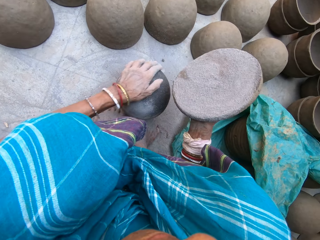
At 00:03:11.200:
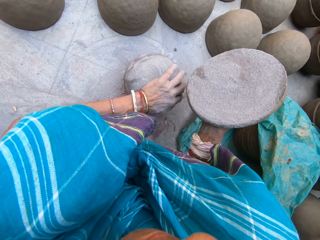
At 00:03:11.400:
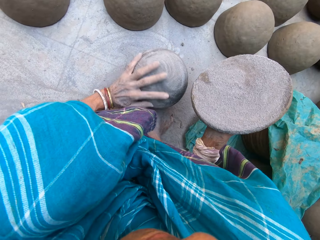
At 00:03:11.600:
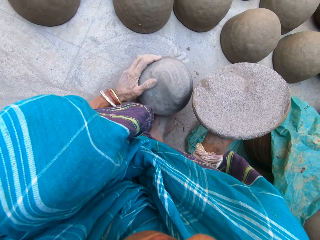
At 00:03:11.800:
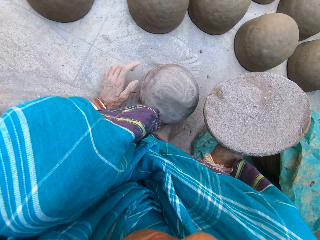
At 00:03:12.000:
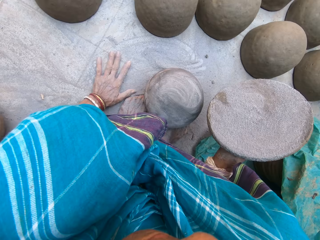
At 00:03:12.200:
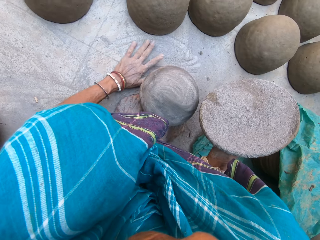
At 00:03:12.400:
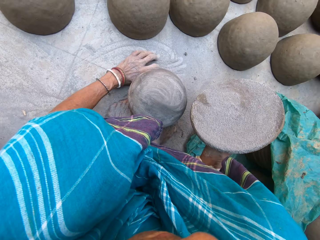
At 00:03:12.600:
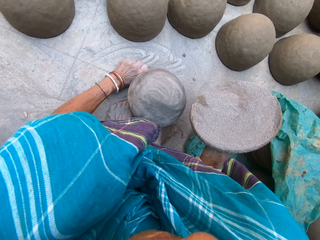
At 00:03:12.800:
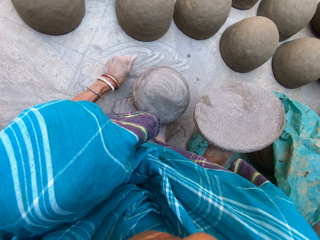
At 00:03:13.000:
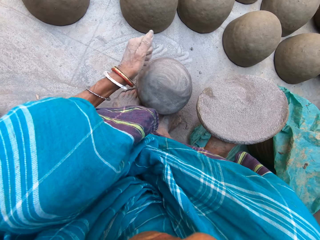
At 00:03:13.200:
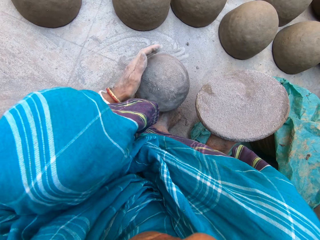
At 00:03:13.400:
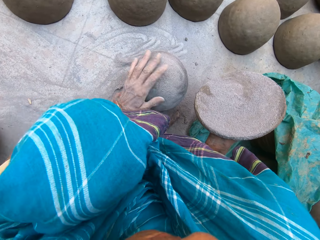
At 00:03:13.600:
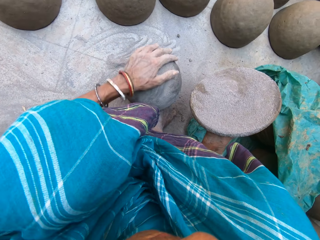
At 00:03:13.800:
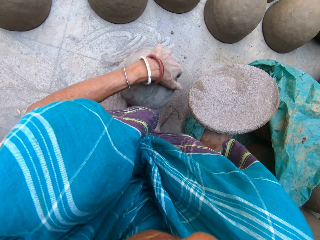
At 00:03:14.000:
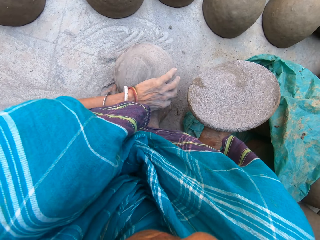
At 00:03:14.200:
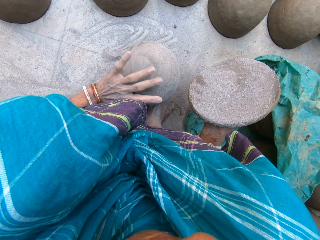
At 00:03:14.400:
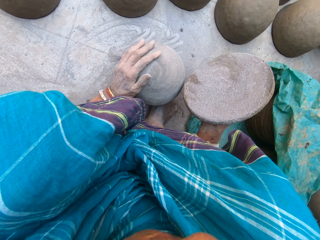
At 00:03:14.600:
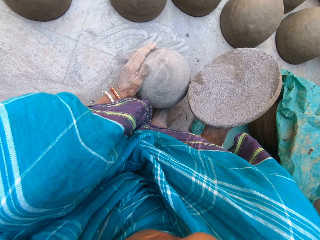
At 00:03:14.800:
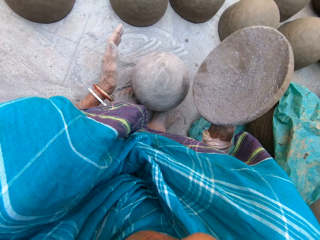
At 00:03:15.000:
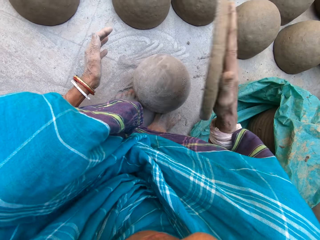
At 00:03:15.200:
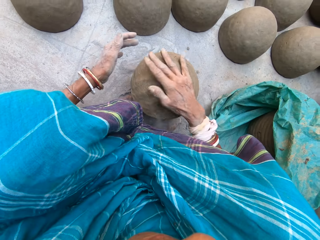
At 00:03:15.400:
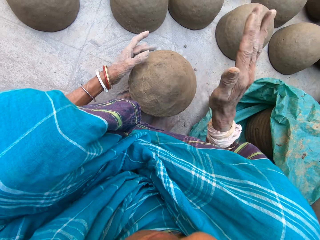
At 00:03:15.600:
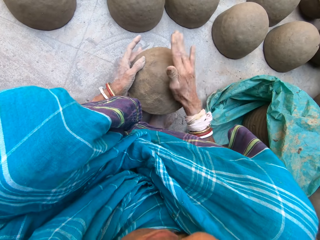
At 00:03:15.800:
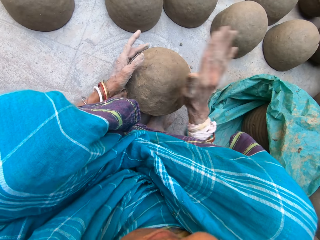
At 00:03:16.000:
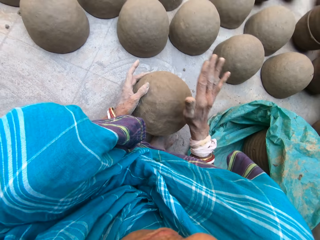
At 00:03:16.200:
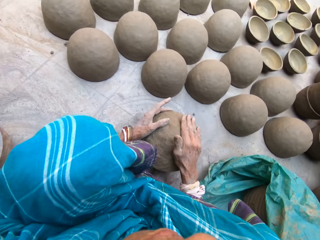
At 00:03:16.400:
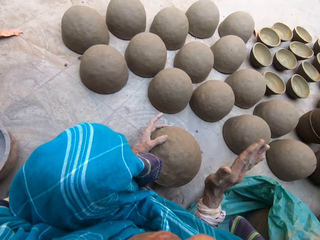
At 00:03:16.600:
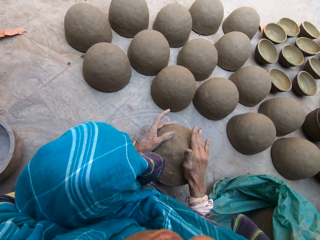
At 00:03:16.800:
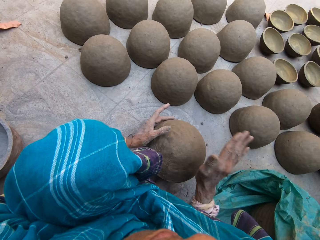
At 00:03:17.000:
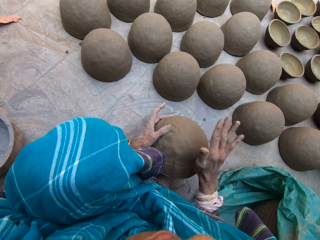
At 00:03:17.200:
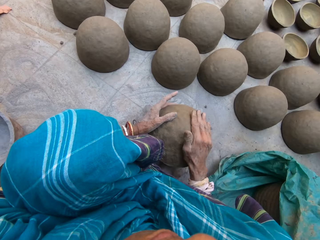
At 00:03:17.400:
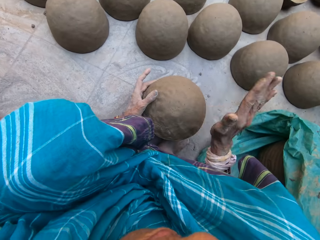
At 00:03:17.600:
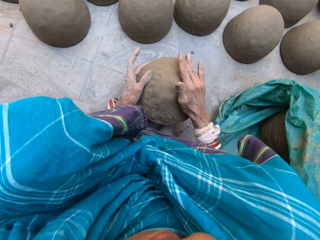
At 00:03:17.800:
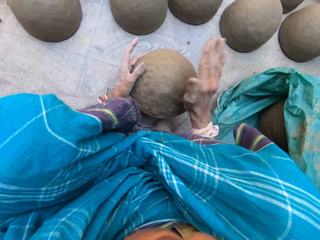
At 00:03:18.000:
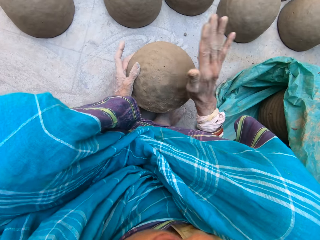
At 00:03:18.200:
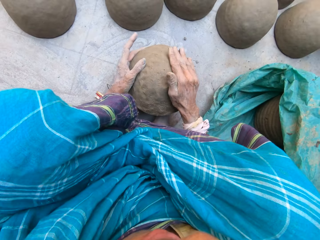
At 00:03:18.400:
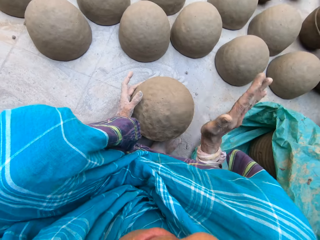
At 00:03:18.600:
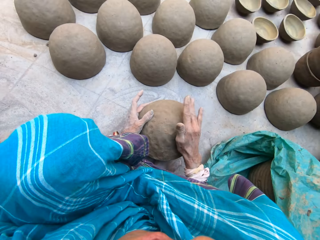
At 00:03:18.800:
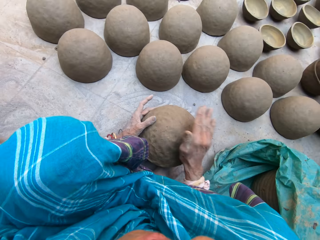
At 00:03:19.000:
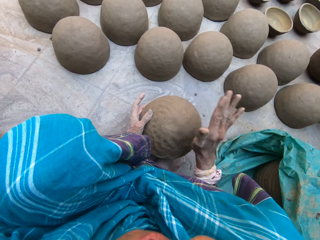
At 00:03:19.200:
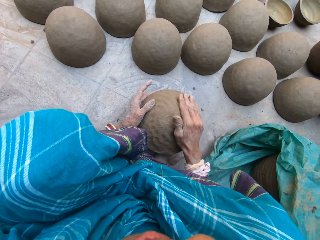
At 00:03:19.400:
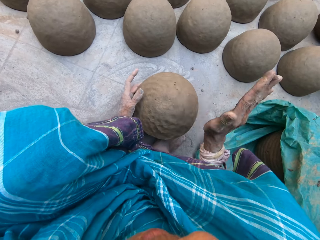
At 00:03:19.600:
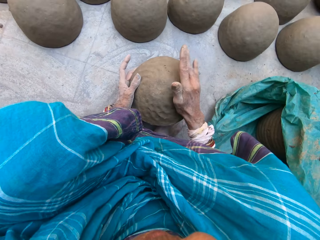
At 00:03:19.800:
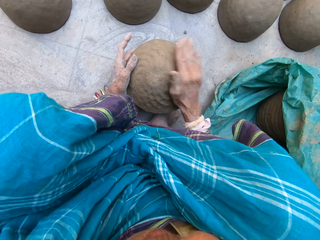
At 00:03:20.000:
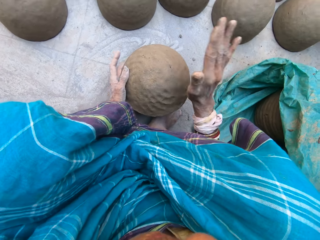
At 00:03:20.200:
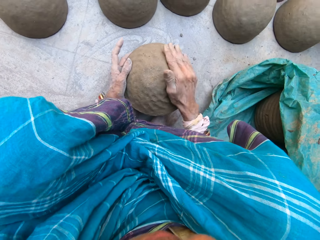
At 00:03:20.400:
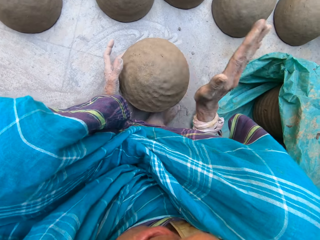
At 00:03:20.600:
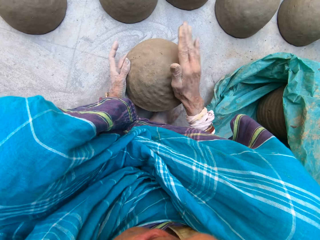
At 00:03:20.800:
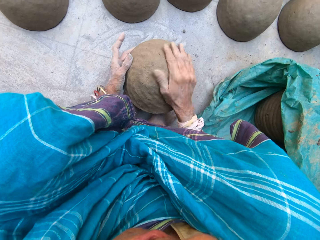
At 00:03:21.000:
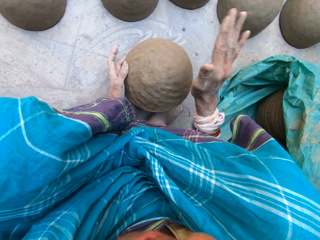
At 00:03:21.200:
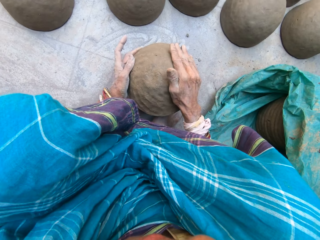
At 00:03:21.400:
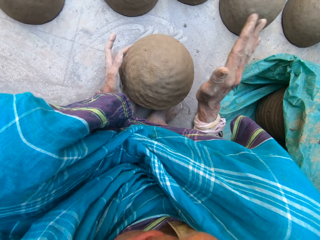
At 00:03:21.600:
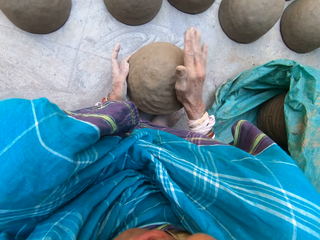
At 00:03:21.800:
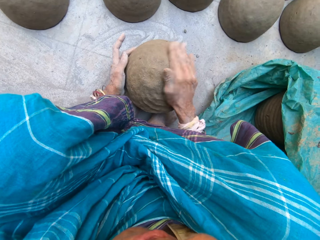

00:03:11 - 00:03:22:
The camera wearer spreads soil on the sphere and holds the clay. They scoop the soil on the floor with a hand and hold the clay. They spread the soil on the sphere and hold the clay. They drop the clay on the sphere. They mould the clay with both hands. They rotate something. They slap something.

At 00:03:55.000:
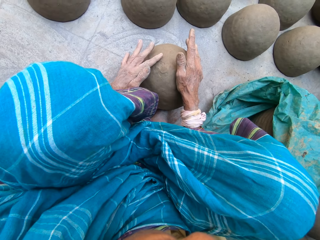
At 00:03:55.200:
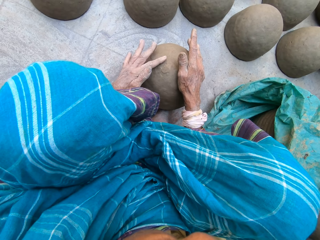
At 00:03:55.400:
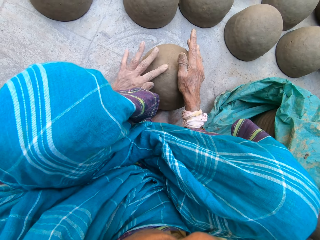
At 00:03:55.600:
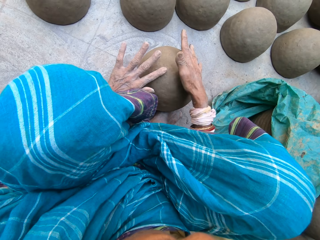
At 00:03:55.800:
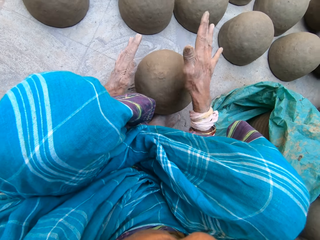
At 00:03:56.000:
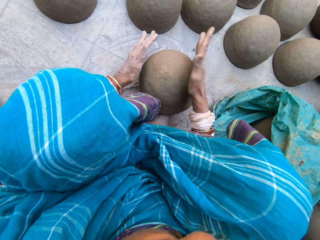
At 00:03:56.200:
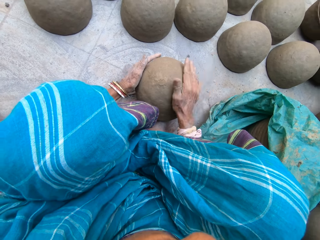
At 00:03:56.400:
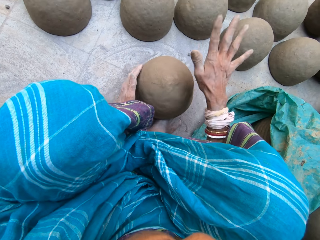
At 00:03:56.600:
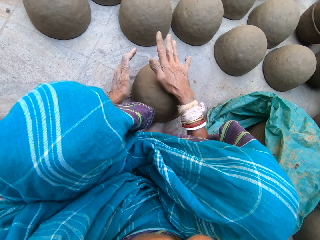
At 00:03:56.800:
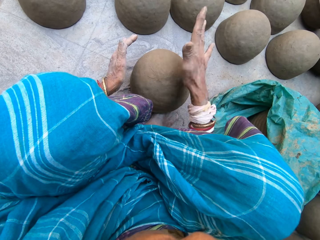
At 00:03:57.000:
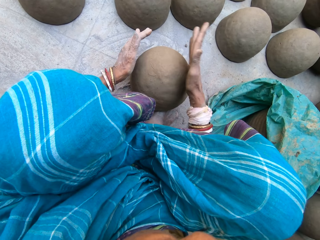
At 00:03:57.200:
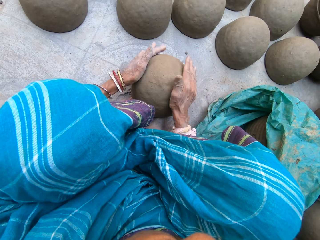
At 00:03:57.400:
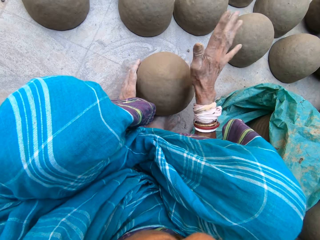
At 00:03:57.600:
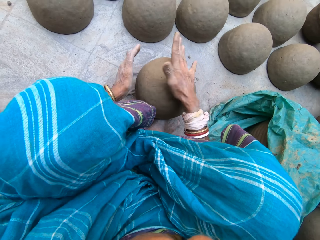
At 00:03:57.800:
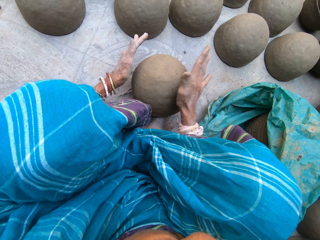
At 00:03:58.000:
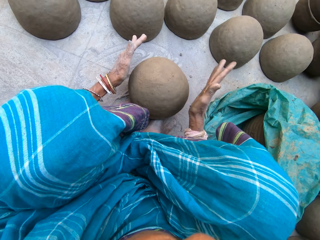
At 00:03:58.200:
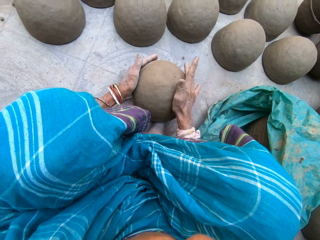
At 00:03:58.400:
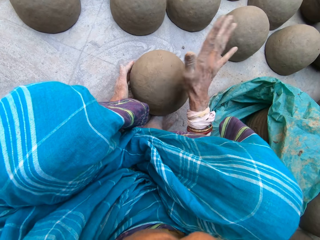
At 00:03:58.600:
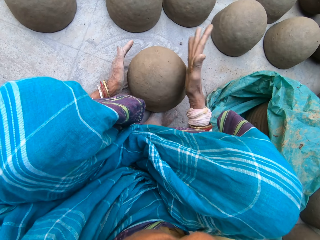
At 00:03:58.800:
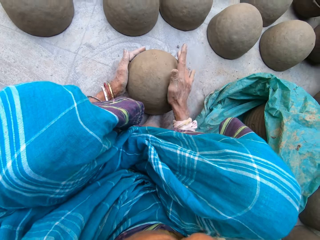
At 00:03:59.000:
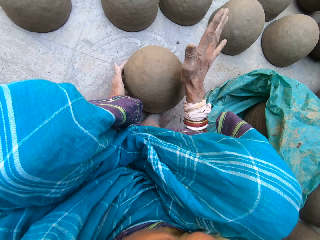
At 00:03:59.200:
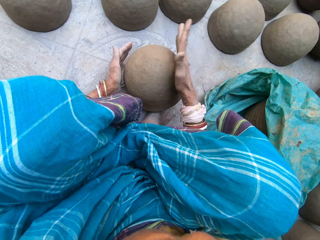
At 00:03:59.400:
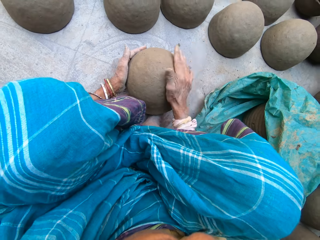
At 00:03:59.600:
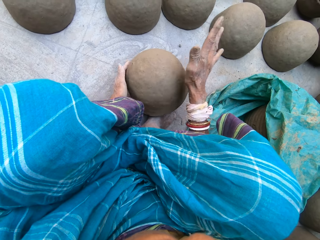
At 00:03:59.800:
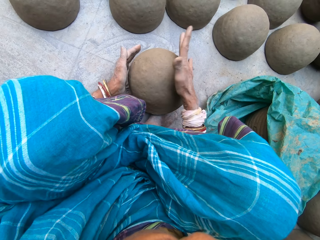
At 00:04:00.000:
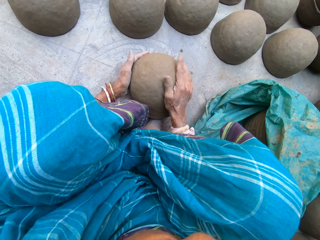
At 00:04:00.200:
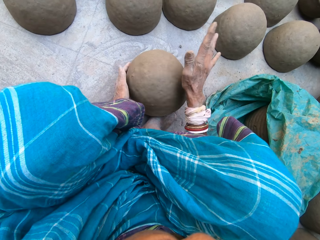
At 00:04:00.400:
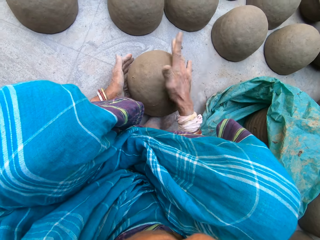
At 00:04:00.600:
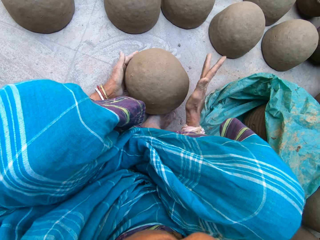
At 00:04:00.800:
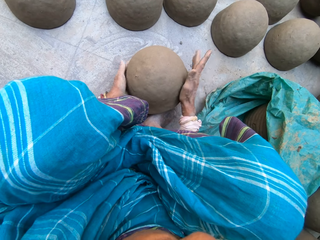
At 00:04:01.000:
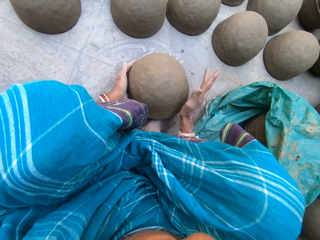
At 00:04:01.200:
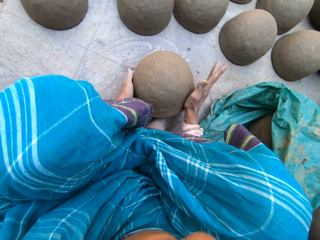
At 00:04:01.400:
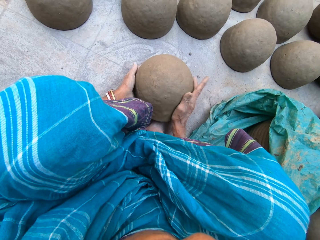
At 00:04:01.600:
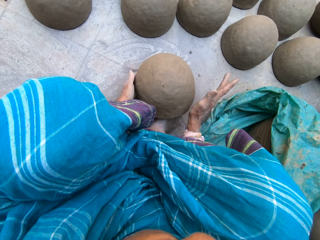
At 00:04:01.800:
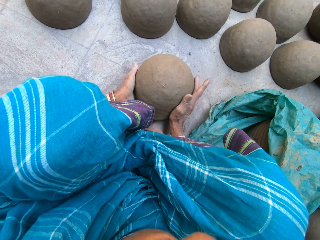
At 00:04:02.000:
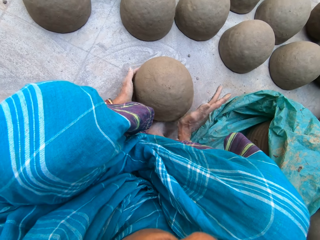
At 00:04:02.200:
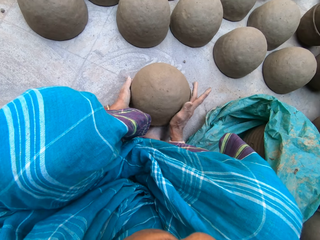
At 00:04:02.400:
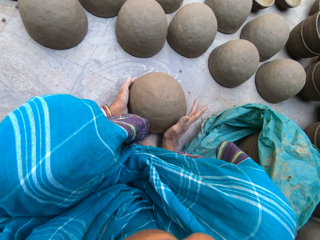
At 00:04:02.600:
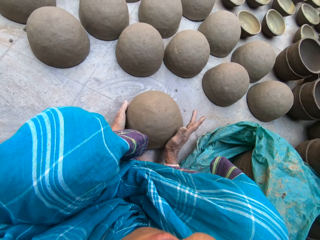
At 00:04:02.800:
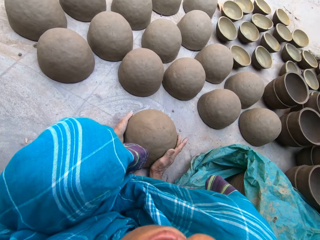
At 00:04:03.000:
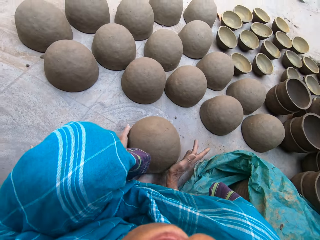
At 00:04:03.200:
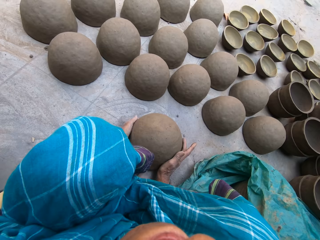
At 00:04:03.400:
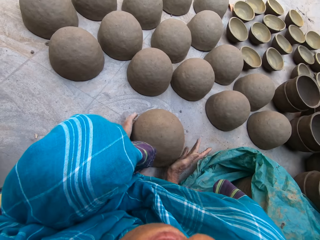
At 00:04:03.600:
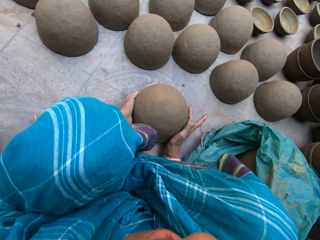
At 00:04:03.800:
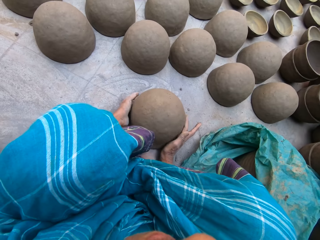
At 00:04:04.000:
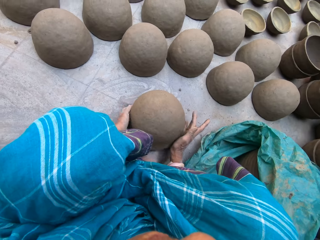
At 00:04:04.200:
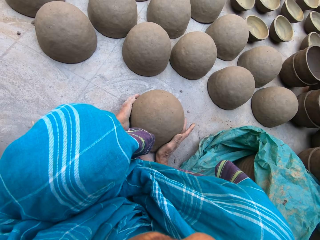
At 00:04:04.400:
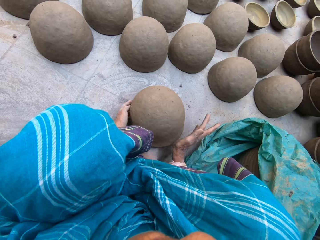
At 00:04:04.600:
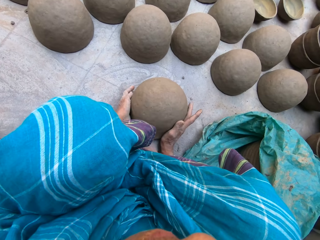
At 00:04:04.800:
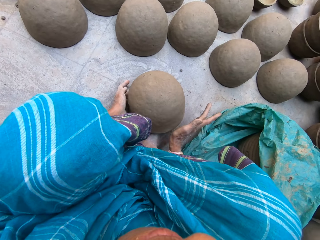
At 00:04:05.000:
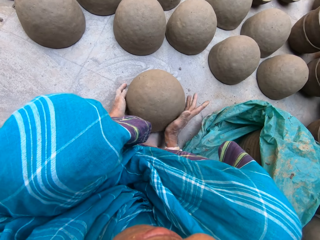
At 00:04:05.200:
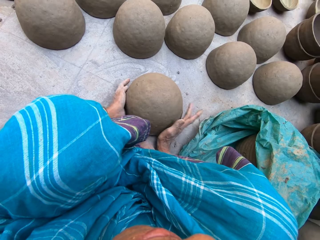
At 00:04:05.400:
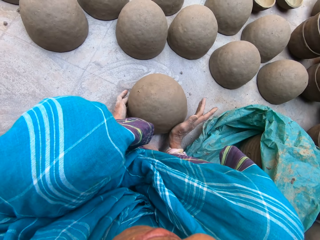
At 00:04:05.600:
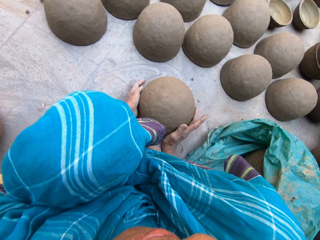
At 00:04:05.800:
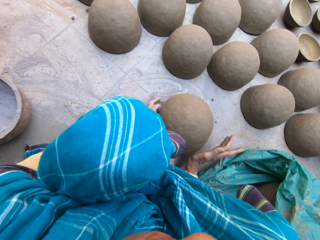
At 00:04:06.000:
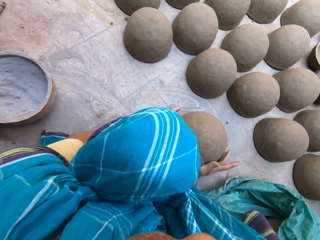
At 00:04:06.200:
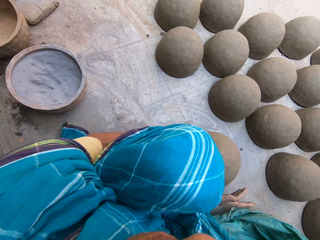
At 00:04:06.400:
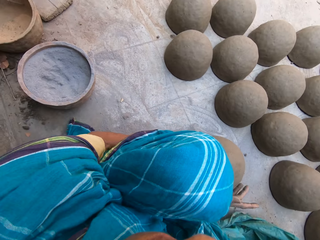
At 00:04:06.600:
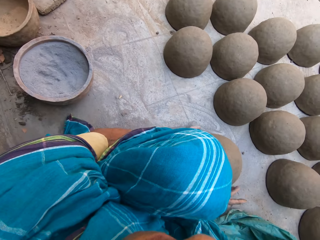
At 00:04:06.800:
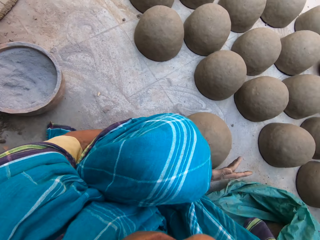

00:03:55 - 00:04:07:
The camera wearer moulds clay with both hands. They slap something. They rotate something.
